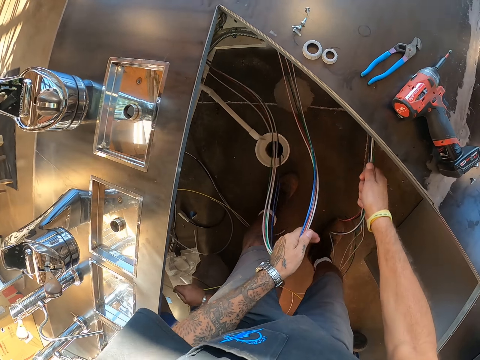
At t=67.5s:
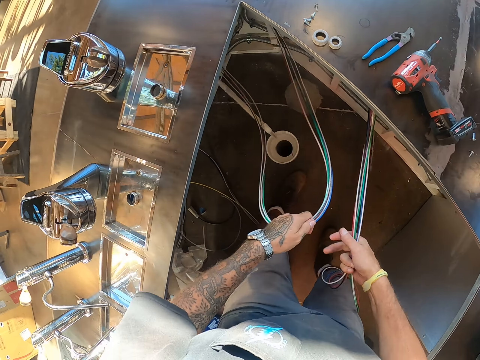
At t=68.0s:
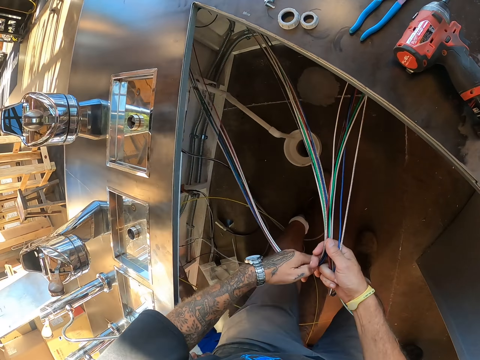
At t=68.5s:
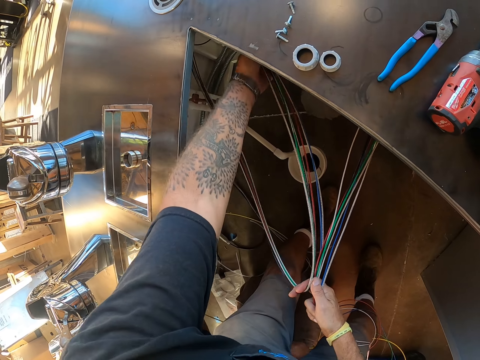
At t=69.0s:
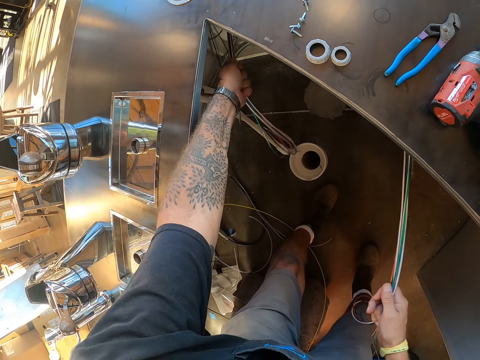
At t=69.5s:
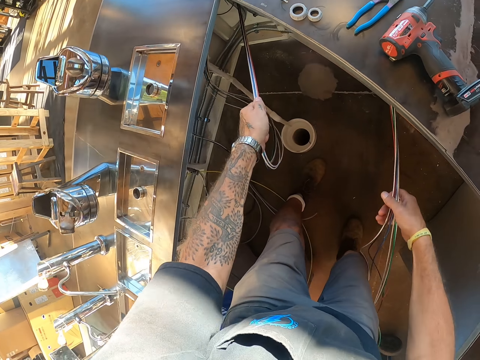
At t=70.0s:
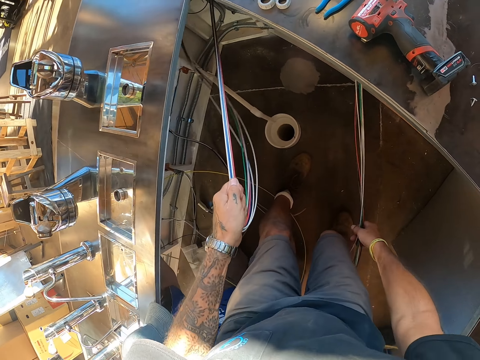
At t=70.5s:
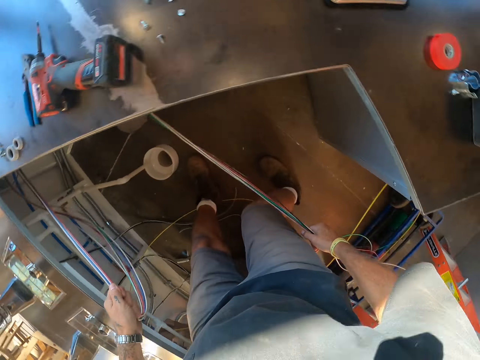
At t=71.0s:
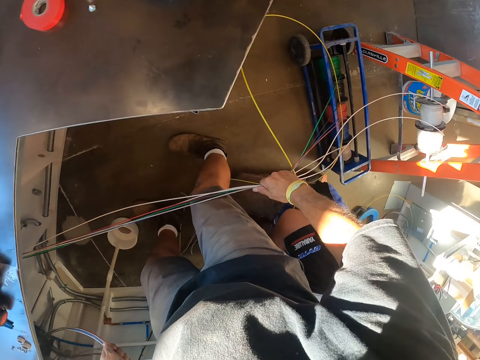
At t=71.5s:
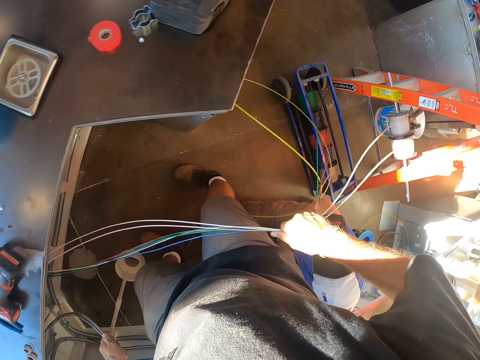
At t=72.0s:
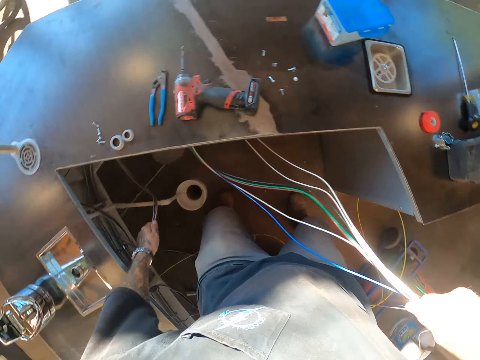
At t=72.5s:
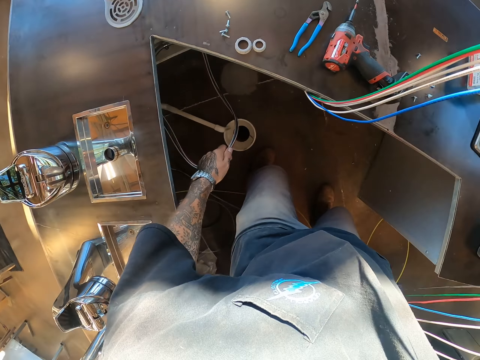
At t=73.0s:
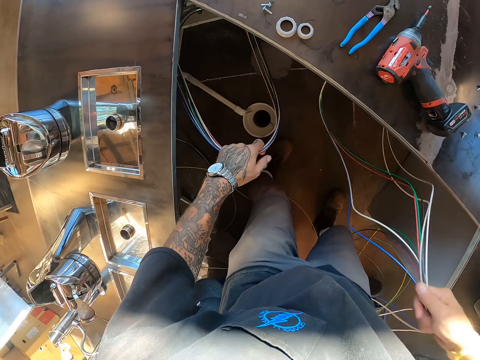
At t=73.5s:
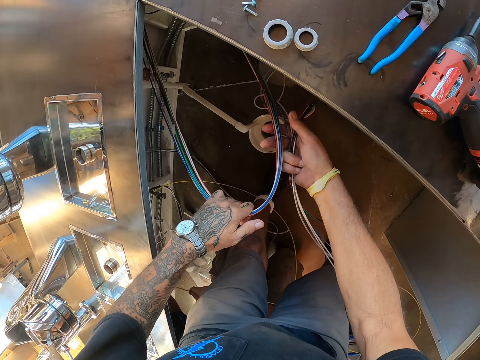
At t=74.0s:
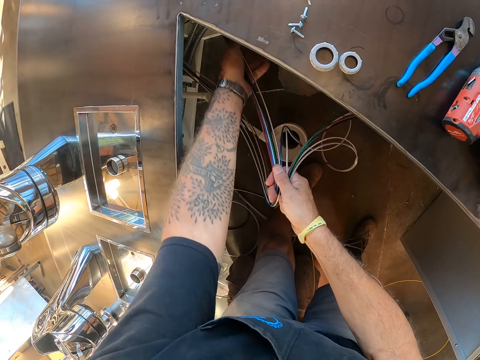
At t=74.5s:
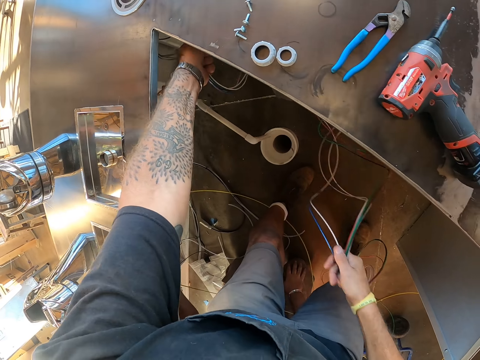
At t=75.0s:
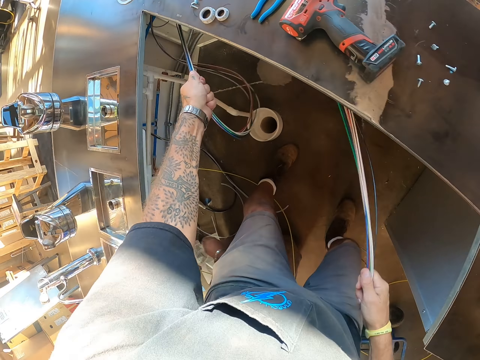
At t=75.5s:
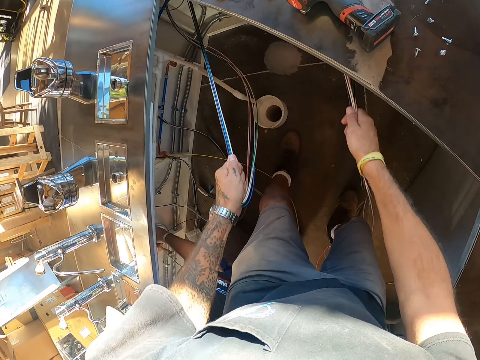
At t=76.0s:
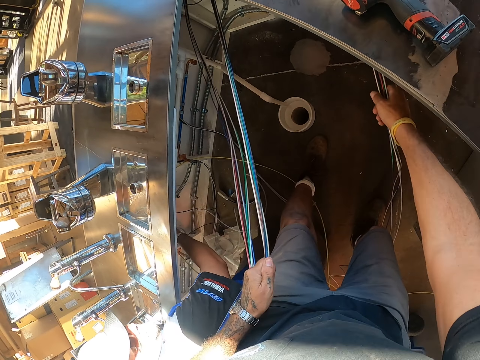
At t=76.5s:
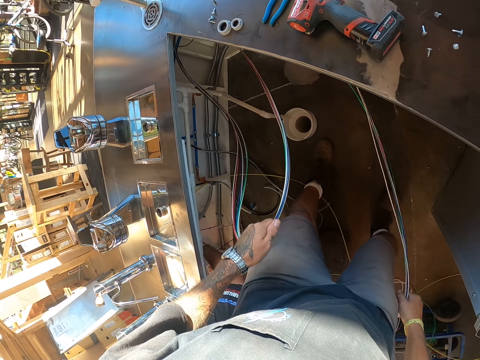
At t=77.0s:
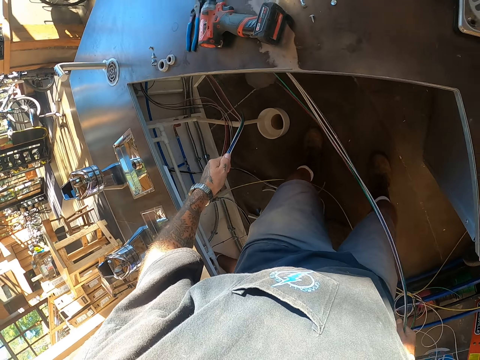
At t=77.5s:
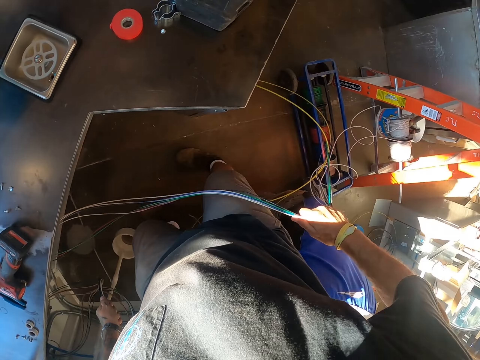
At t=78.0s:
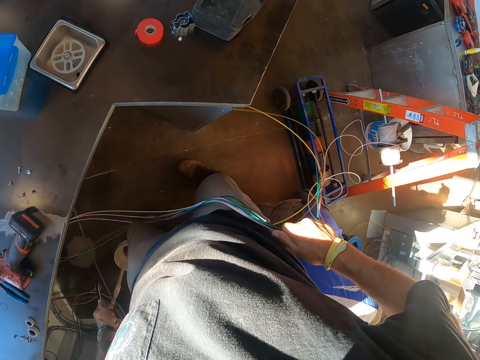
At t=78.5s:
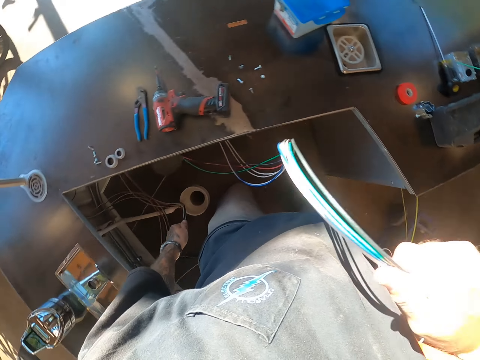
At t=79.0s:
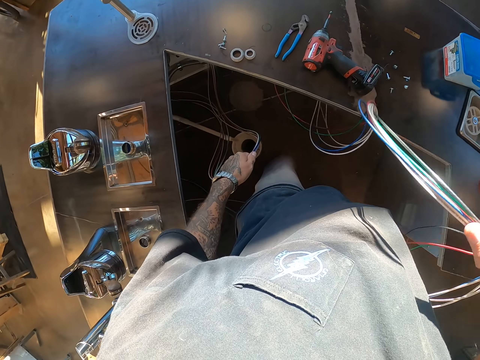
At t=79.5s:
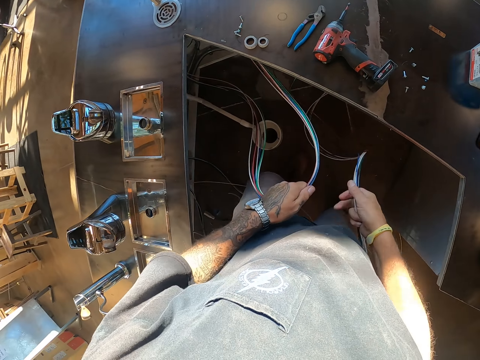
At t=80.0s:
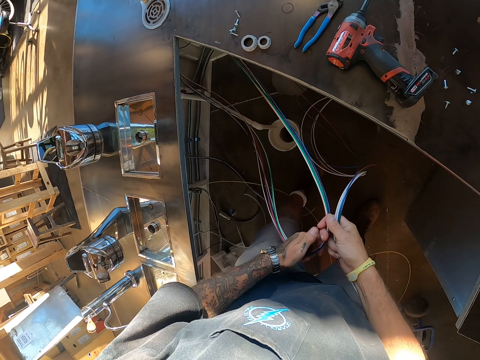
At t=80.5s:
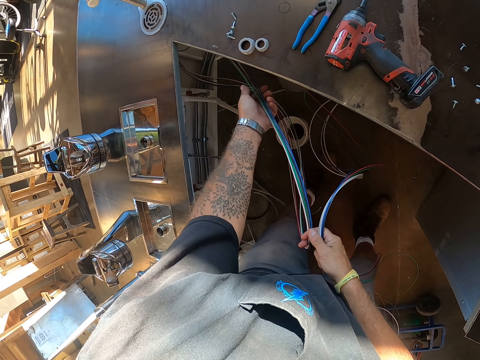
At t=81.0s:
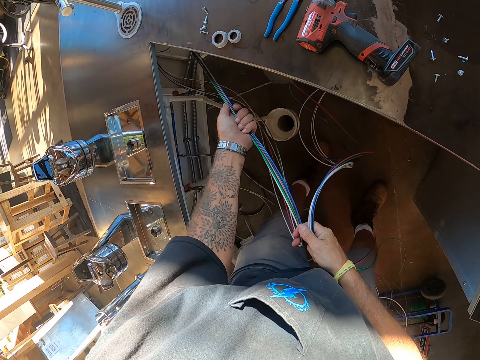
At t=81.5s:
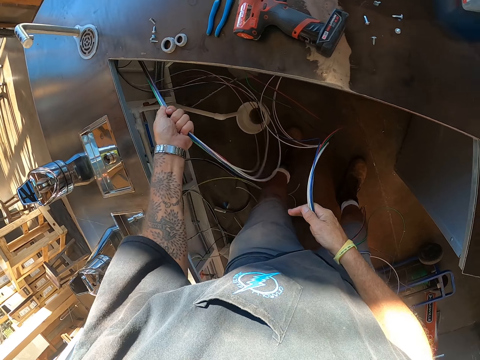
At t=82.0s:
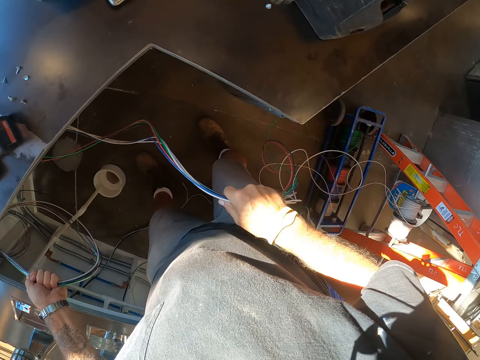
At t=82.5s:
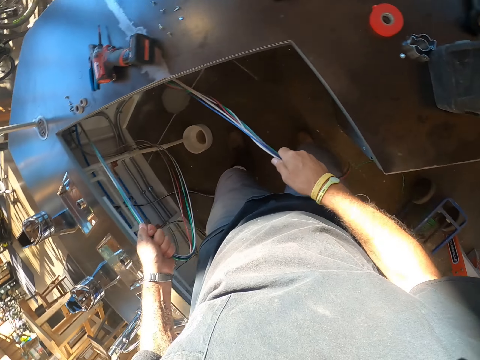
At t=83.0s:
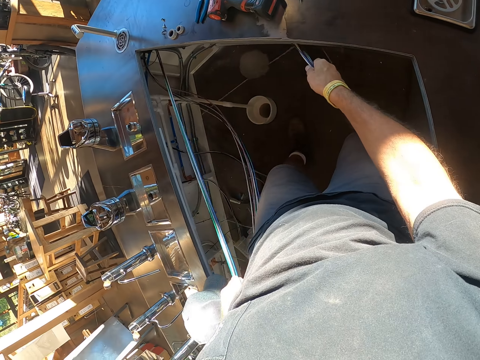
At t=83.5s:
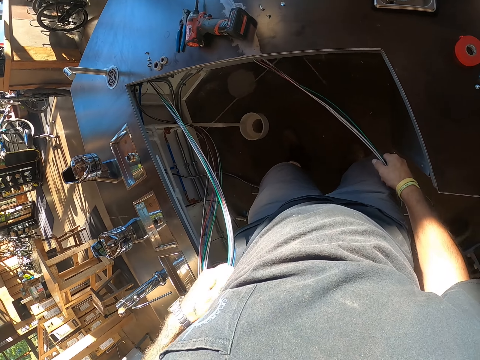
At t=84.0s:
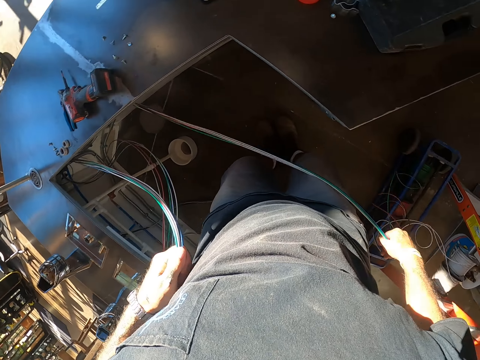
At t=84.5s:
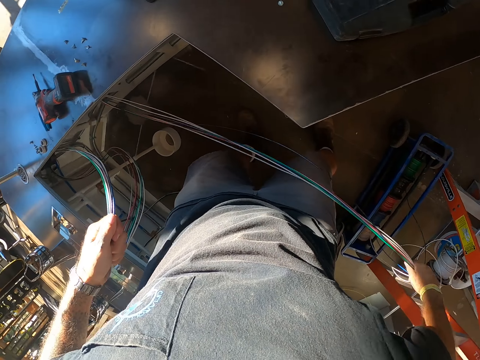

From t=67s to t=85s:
The camera wearer turns around. They pull the wire, hold the wire, and pull the wire. They turn around. They pull the wire, hold the wire, and pull the wire.

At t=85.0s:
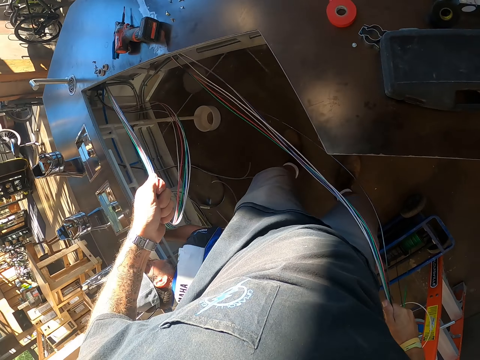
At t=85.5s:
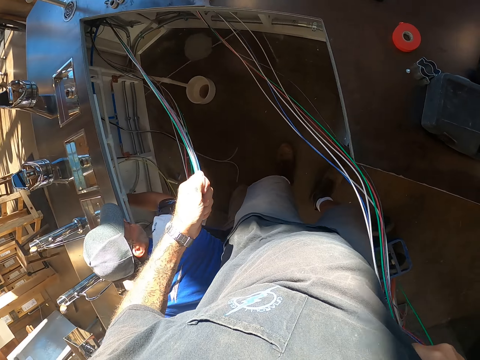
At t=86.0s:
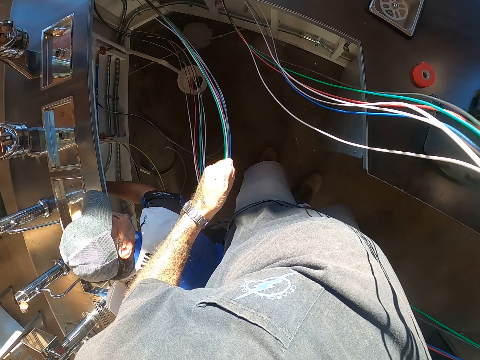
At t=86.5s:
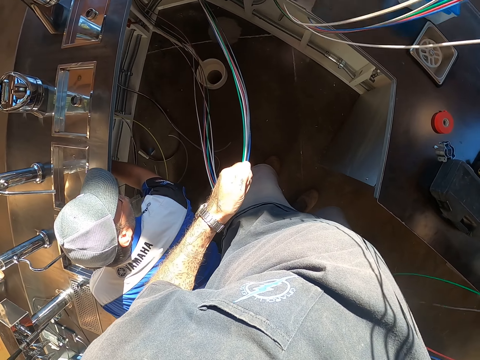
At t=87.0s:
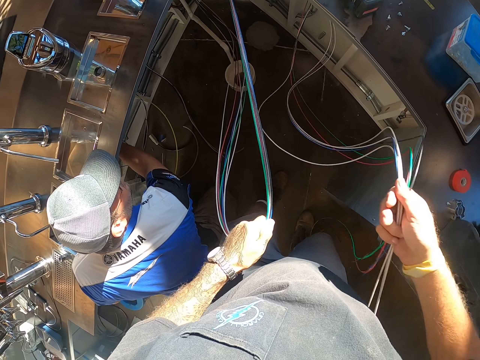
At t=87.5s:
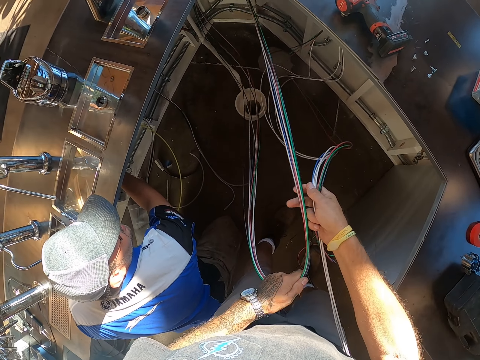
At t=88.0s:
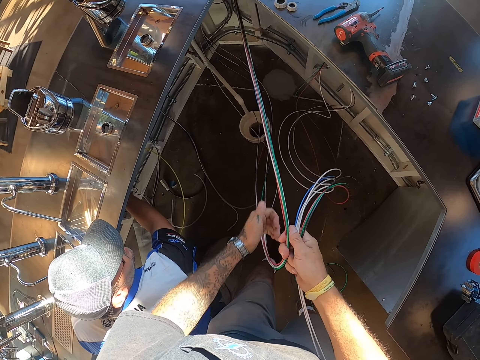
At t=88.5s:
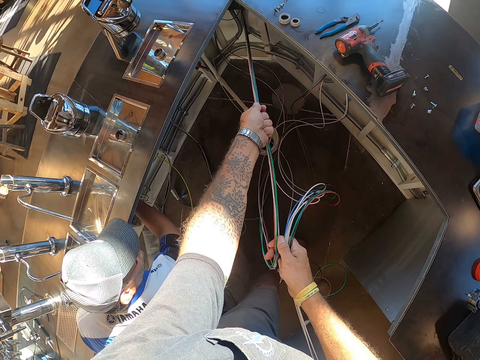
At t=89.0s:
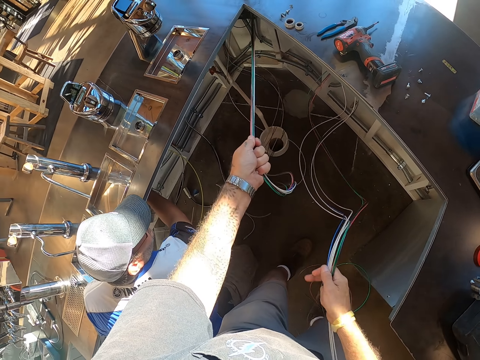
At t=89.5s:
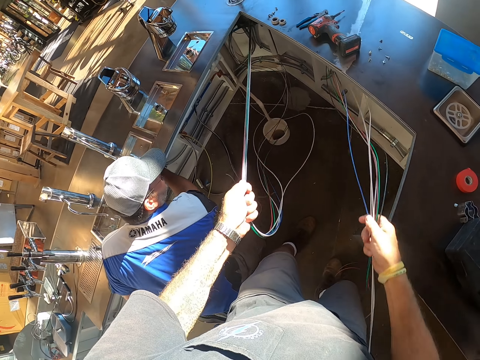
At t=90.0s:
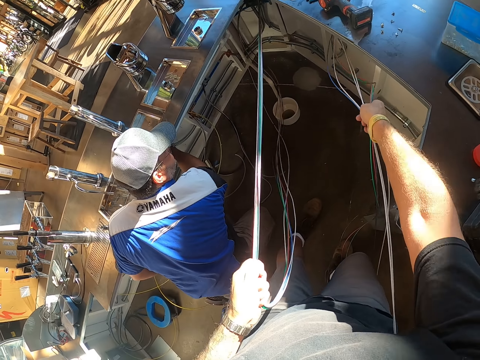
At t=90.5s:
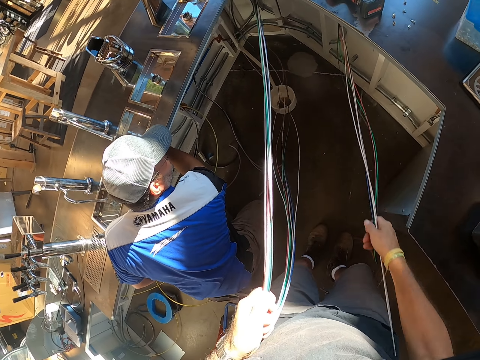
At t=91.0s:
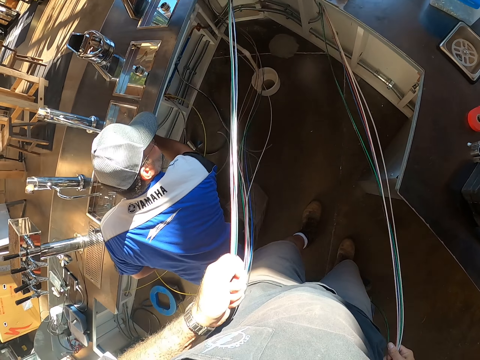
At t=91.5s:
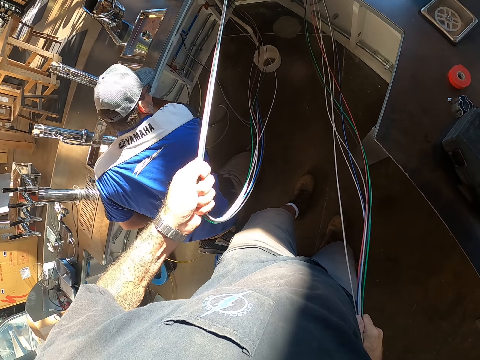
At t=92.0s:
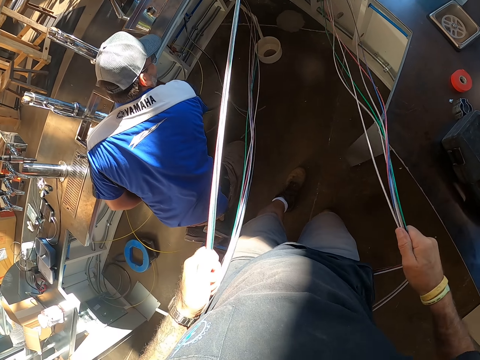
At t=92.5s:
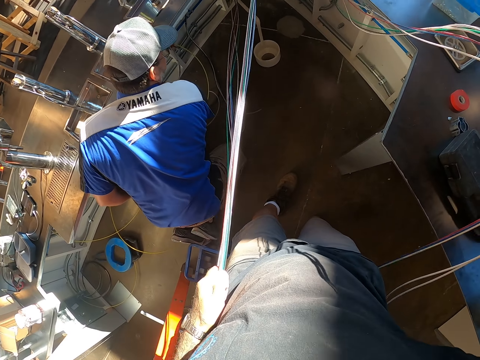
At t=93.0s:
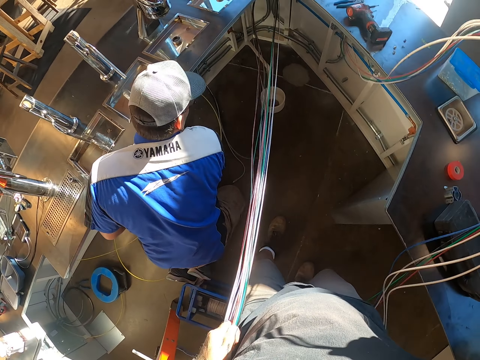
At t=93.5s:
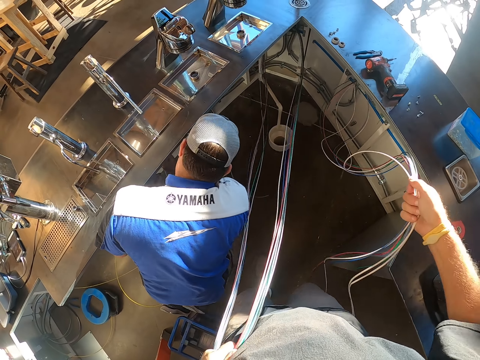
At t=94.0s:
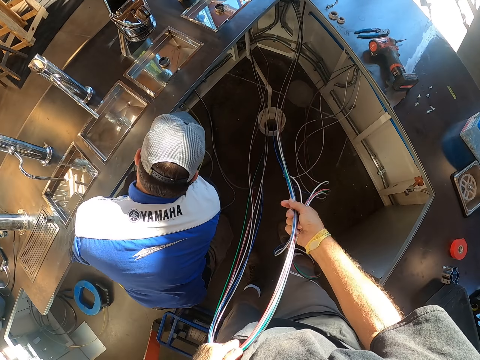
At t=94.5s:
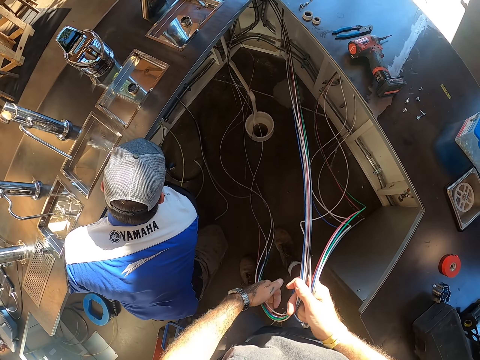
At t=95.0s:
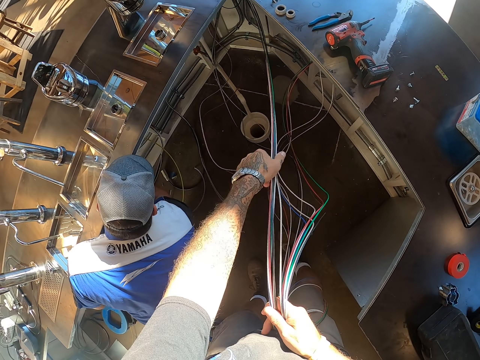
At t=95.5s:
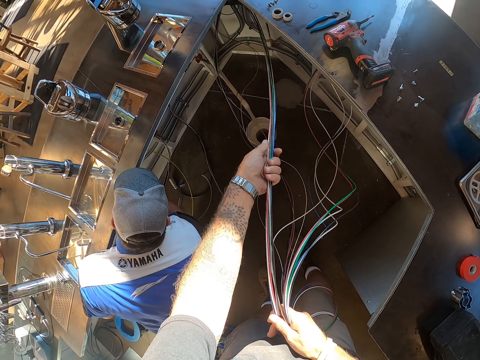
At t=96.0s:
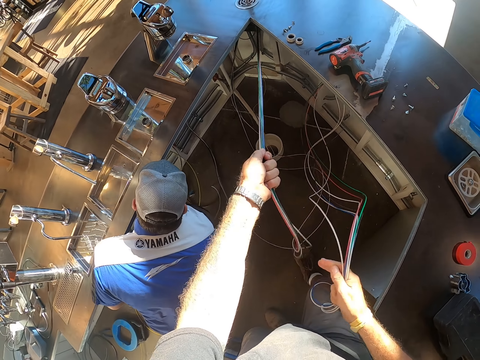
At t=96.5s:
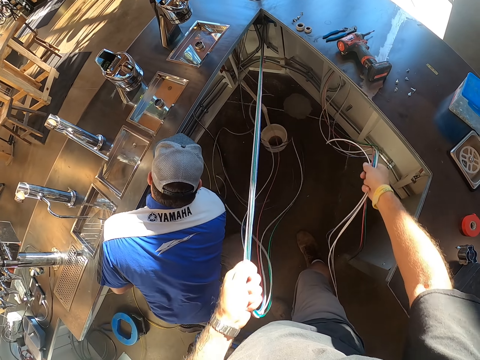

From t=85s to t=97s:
The camera wearer stares at a man. They hold the wire, pull the wire, and hold the wire.
